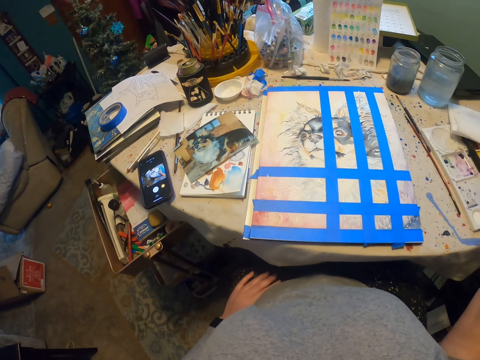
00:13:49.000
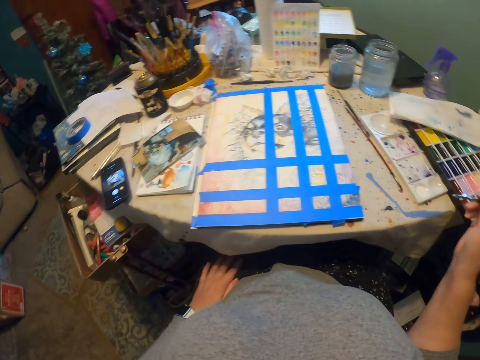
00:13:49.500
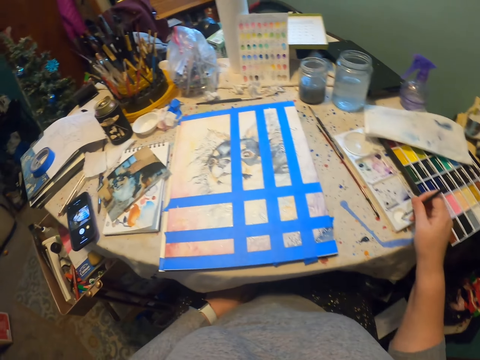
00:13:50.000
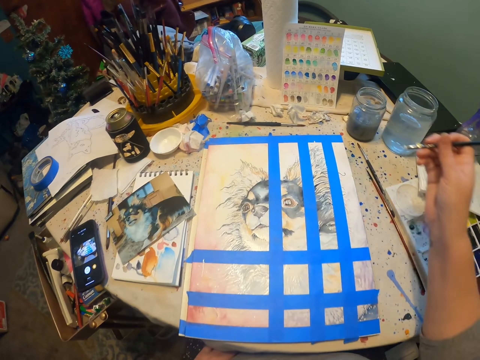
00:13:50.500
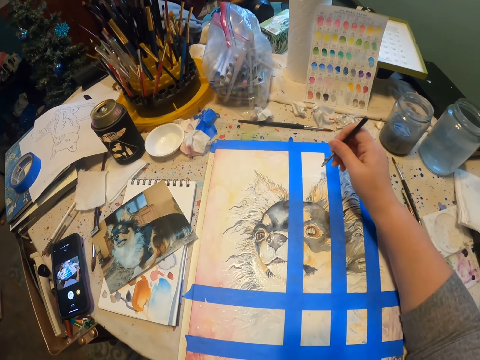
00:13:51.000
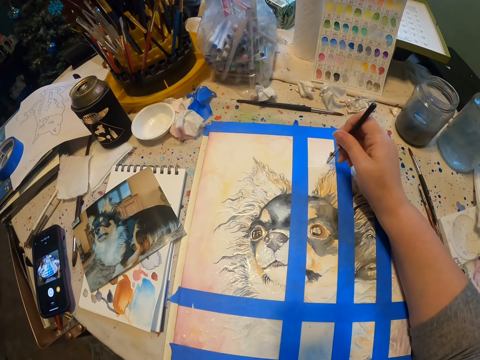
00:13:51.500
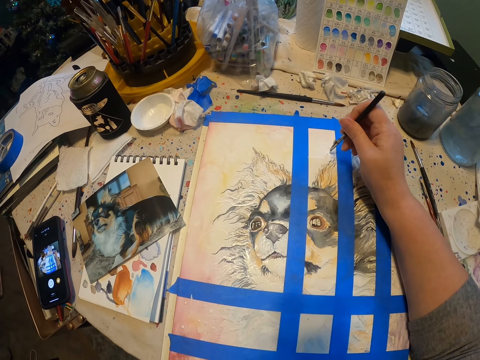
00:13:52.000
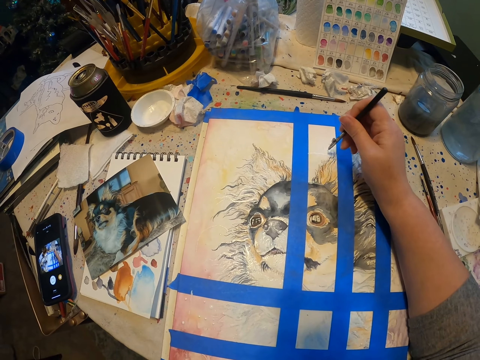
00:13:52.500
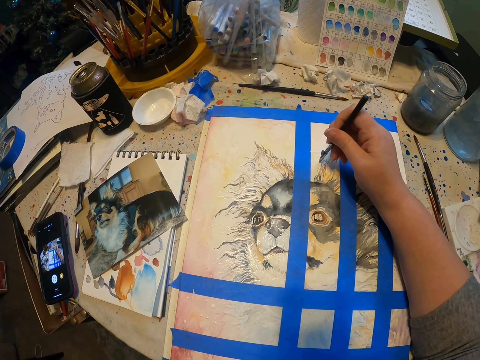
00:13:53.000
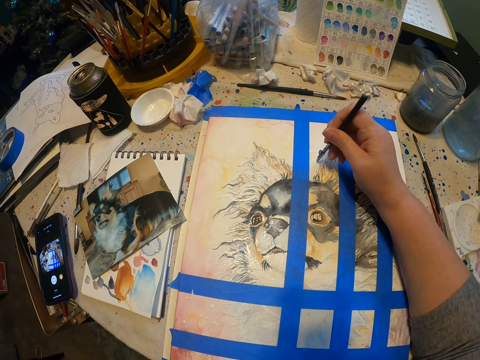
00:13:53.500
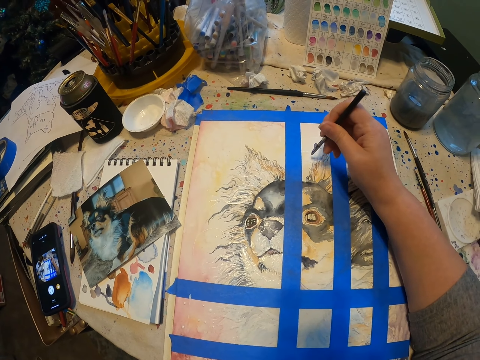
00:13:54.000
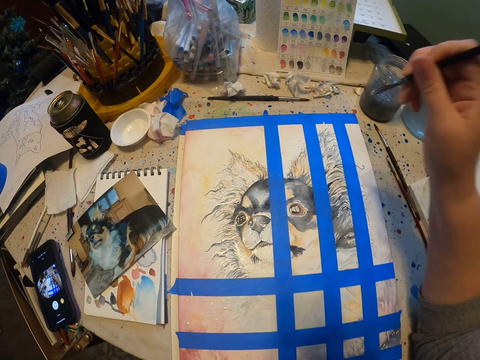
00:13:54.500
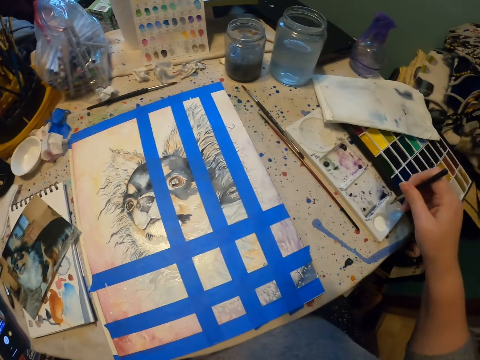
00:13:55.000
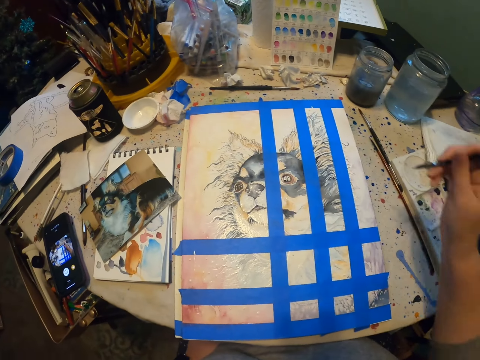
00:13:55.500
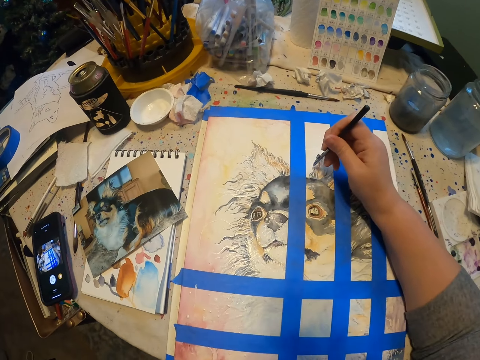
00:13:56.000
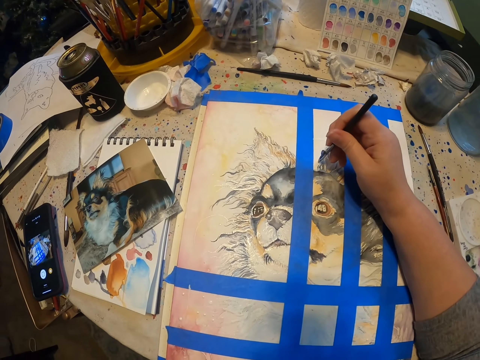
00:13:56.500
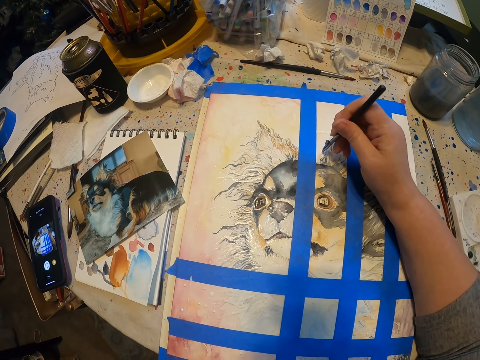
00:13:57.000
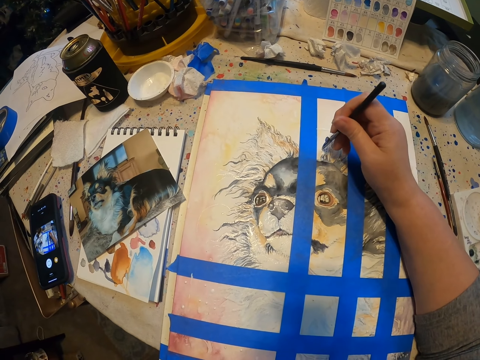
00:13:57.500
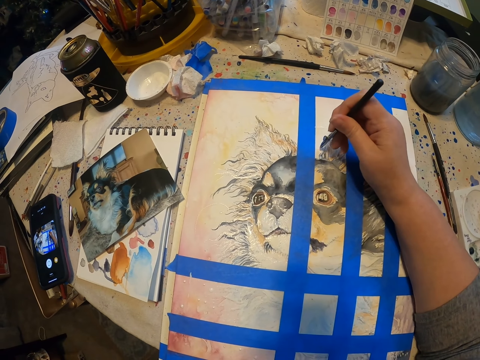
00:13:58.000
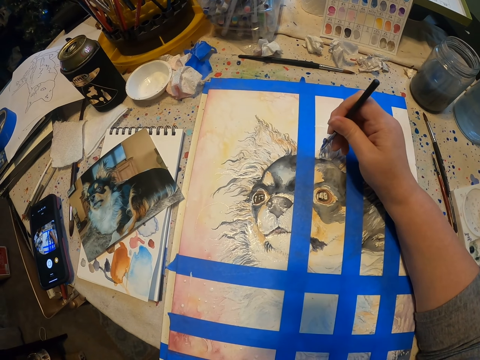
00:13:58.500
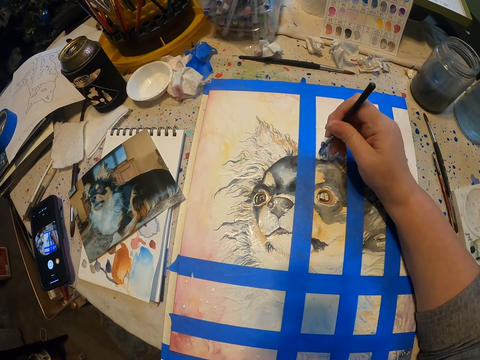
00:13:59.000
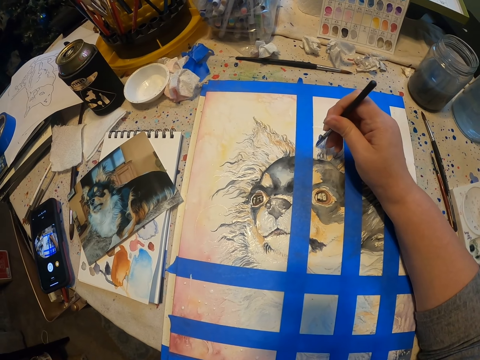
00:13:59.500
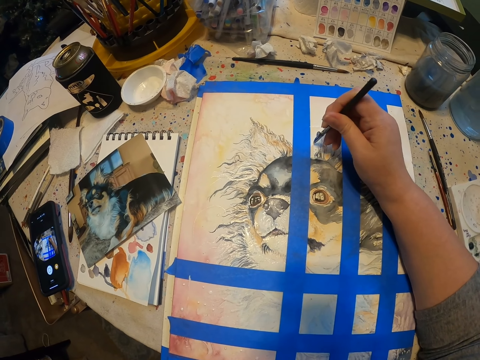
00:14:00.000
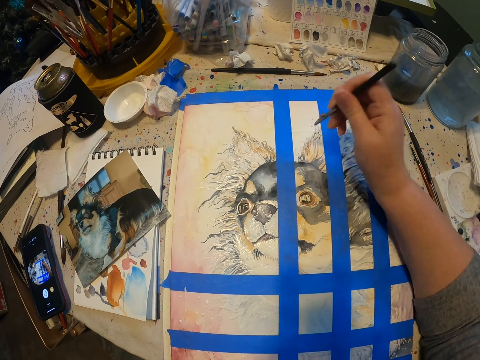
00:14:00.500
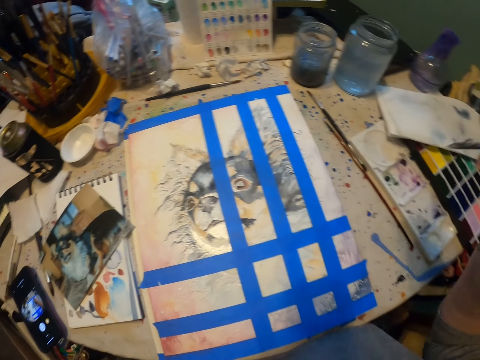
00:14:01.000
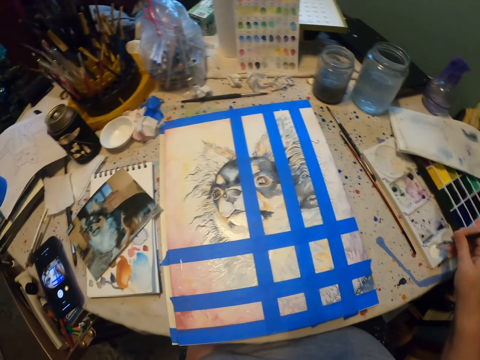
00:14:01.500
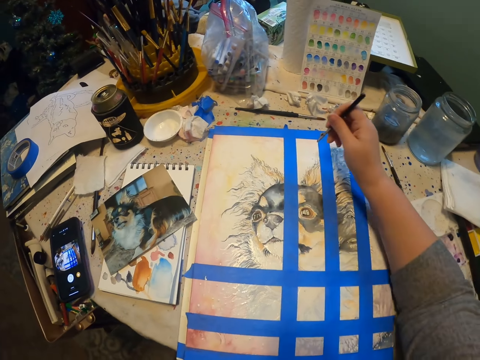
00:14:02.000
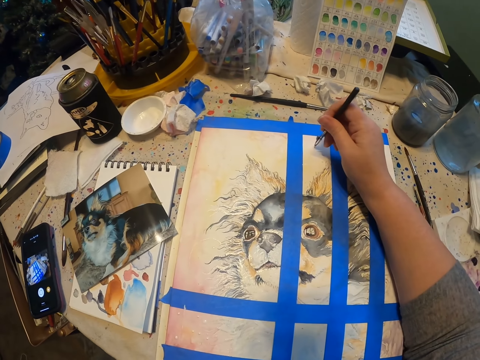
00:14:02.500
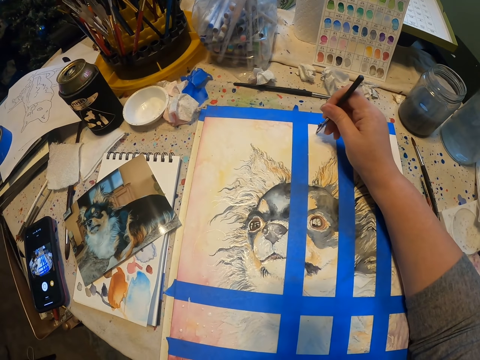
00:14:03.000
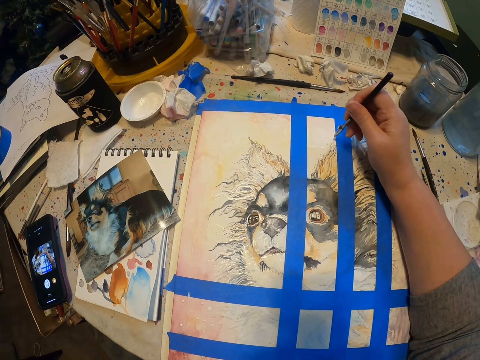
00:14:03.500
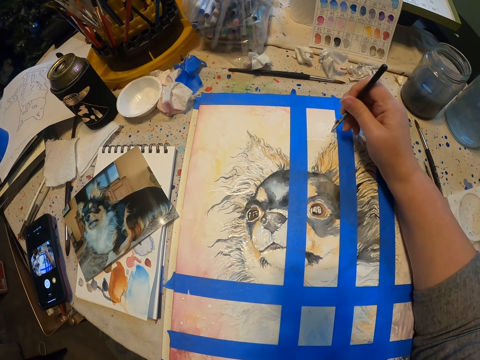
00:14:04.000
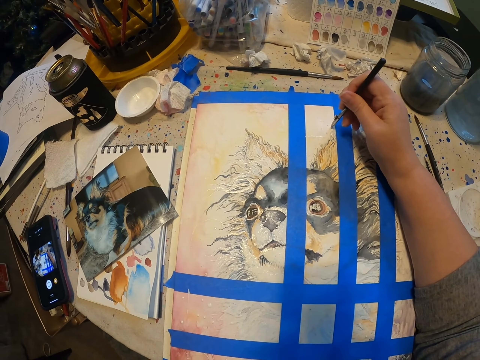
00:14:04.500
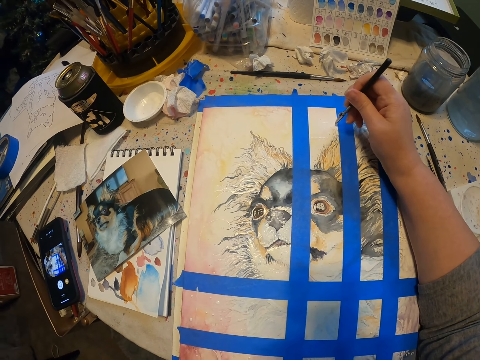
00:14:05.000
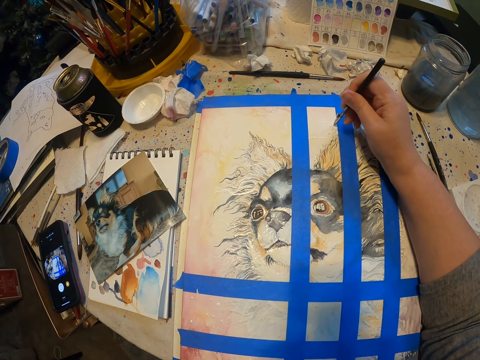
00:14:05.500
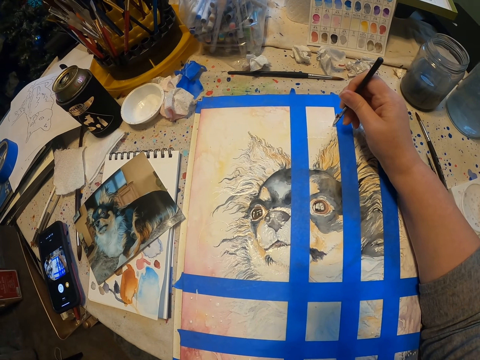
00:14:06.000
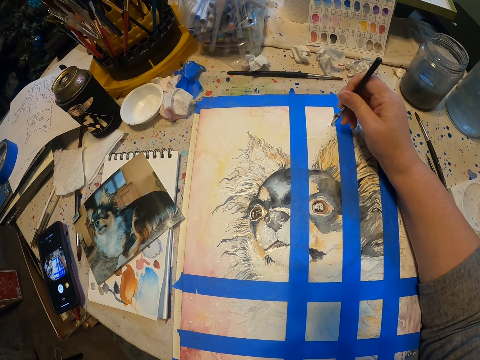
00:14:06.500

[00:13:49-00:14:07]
The camera wearer dips a drafting pen in colors and draws on a drawing material. They dip the drafting pen in the colors and draw on the drawing material again. They dip the drafting pen in the colors and draw on the drawing material again.

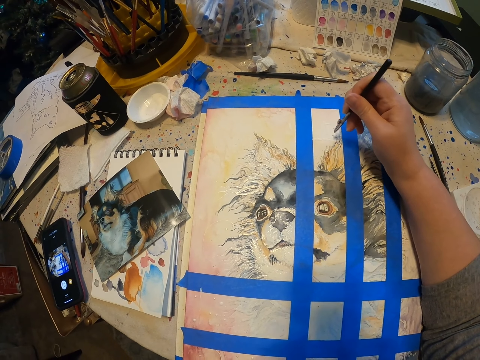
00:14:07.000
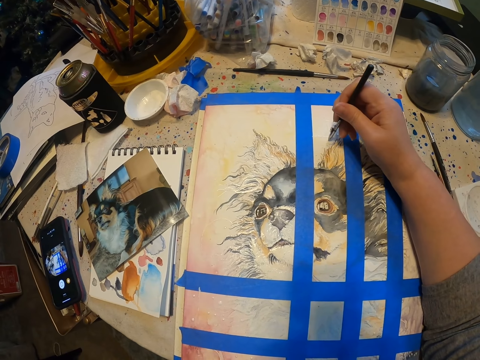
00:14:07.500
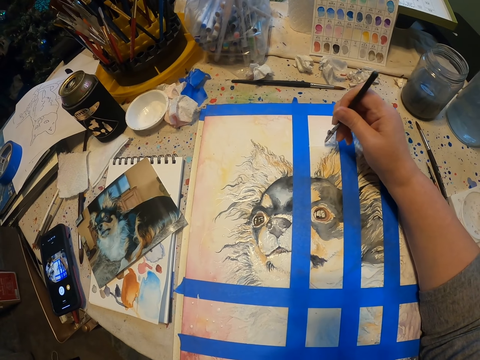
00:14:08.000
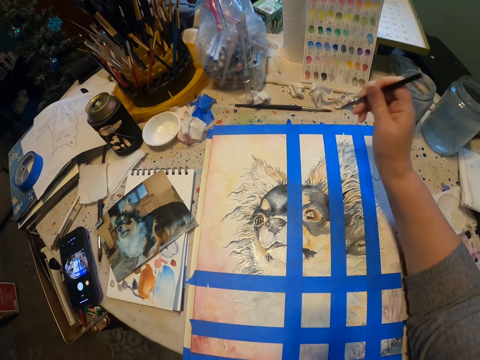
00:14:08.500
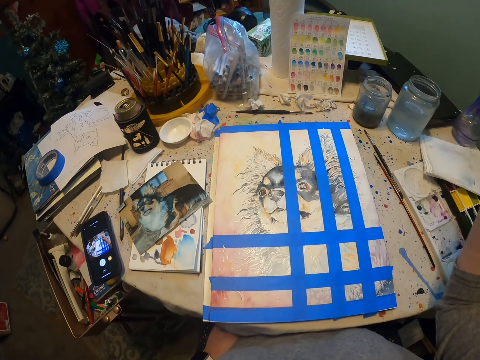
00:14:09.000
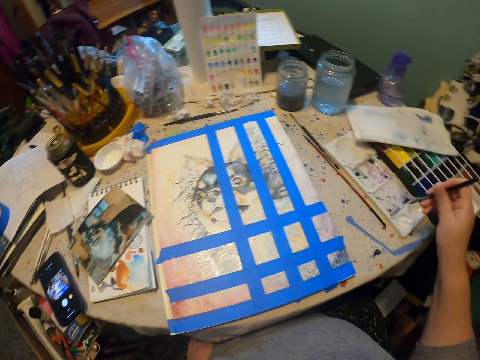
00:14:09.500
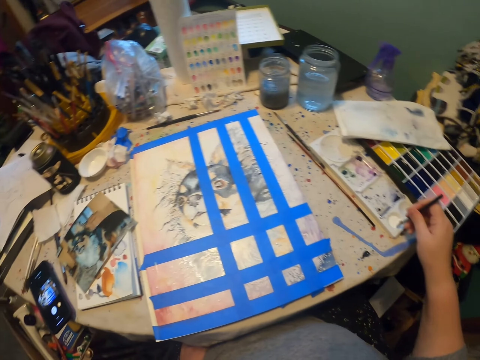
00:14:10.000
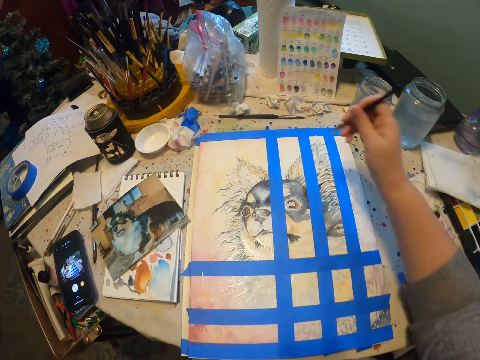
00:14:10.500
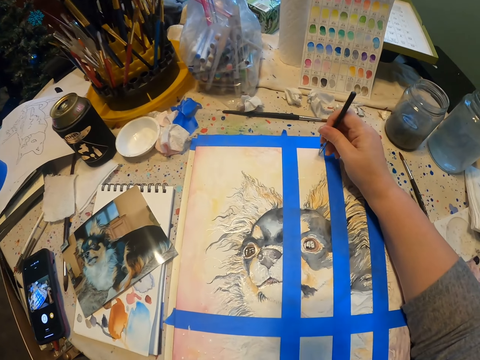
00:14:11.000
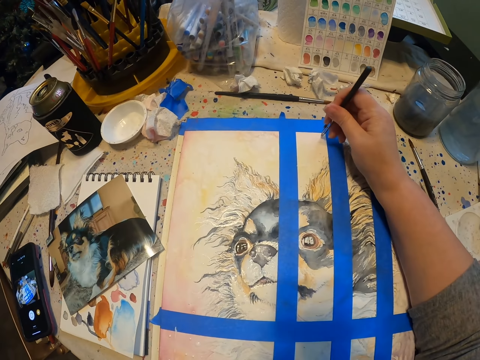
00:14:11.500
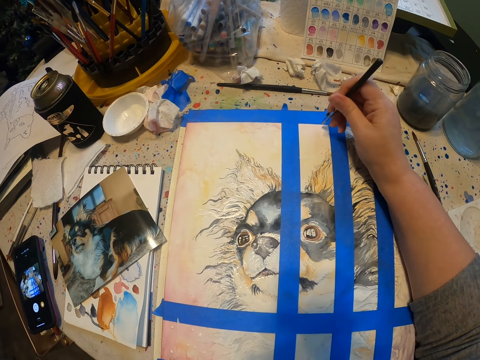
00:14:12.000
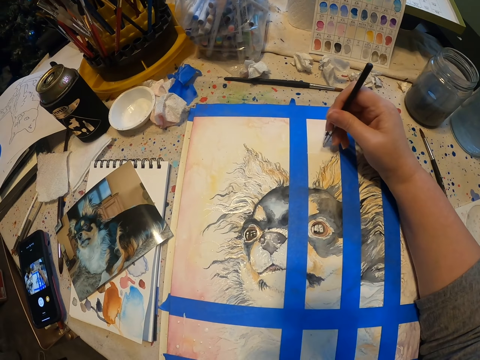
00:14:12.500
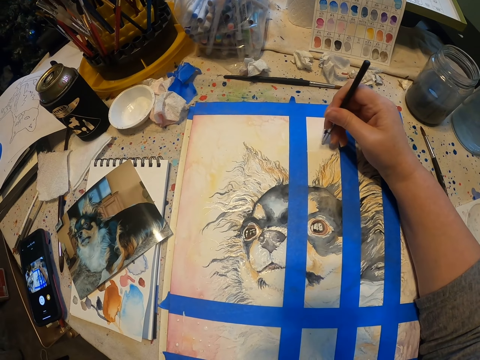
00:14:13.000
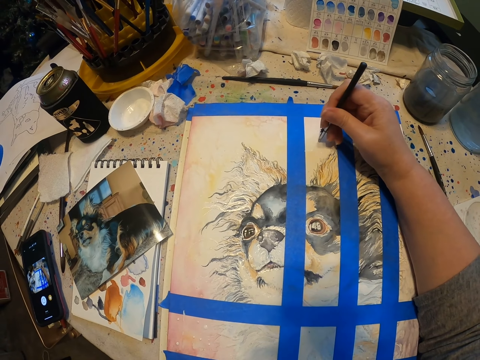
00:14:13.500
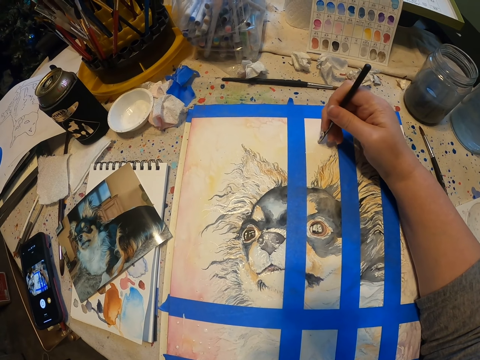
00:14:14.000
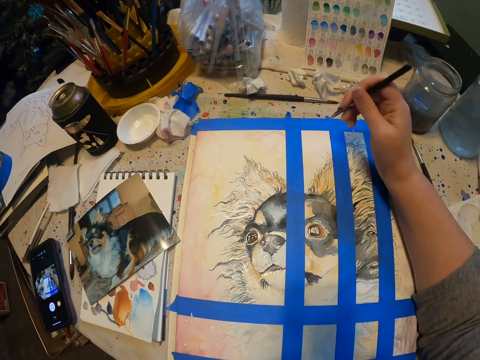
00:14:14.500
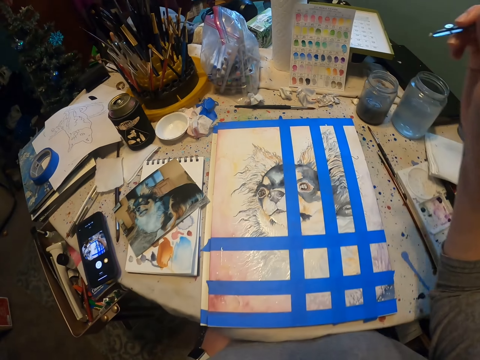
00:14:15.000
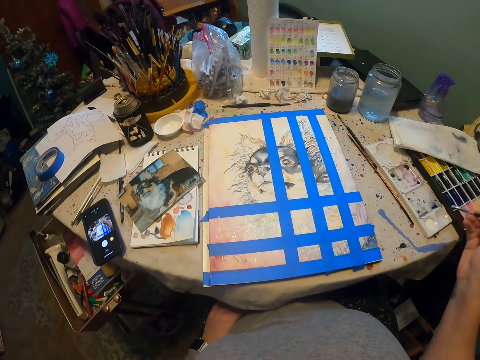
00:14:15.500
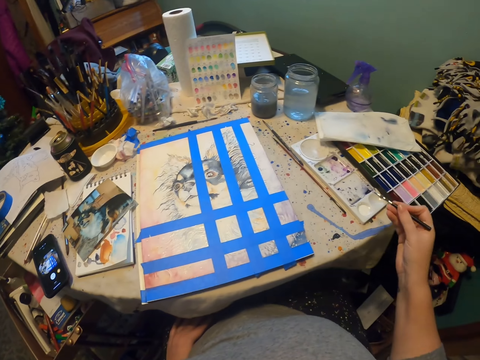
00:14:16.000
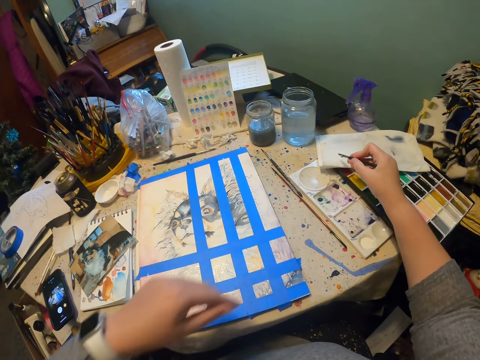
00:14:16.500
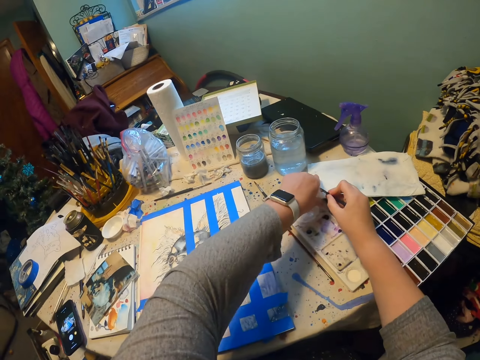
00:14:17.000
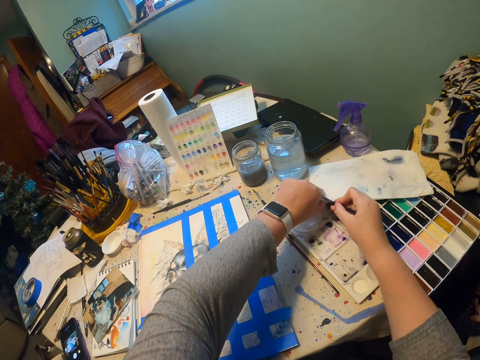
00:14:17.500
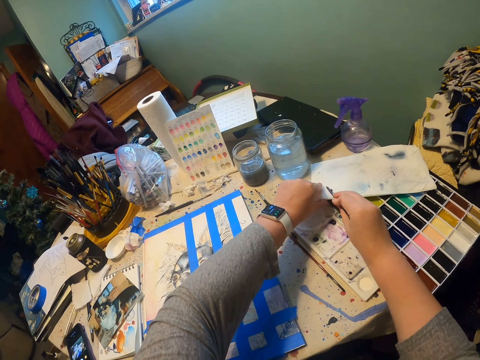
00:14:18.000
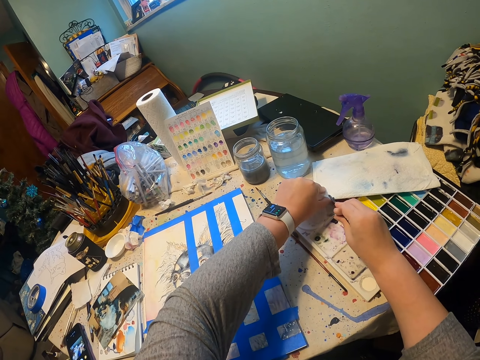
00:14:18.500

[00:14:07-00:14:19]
The camera wearer dips a drafting pen in colors and draws on a drawing material. They wipe the drafting pen.
